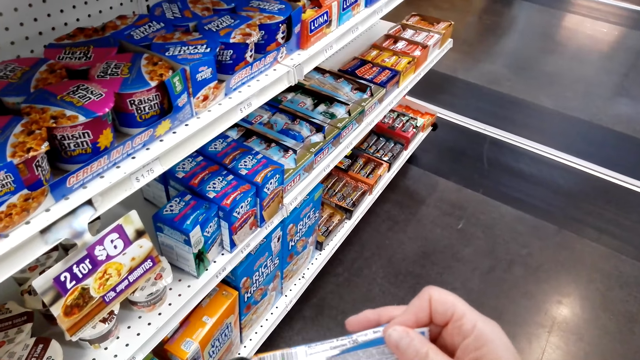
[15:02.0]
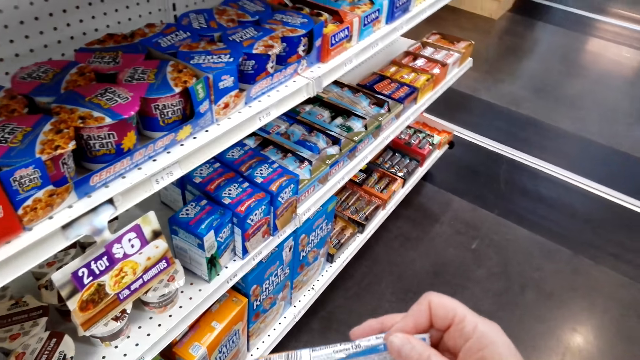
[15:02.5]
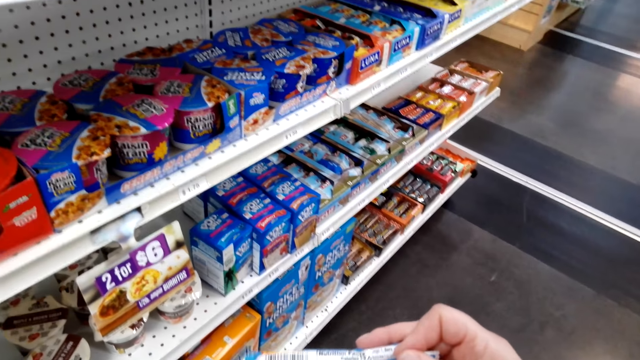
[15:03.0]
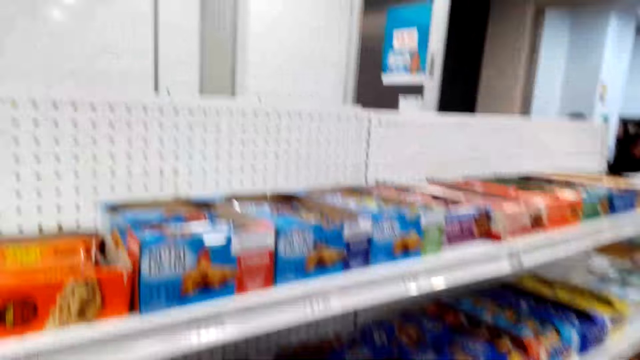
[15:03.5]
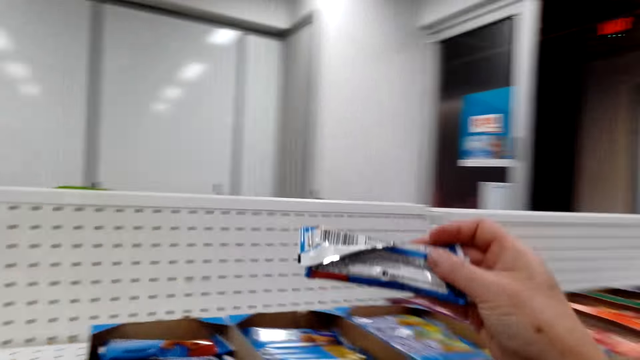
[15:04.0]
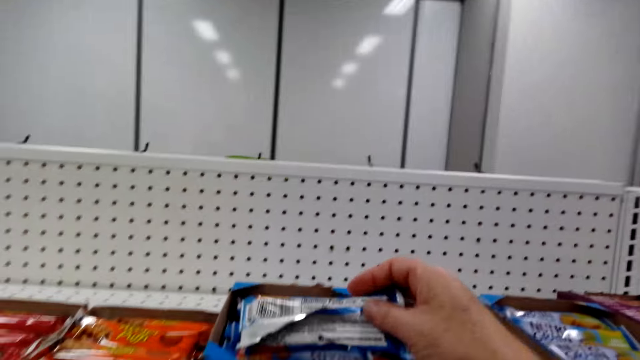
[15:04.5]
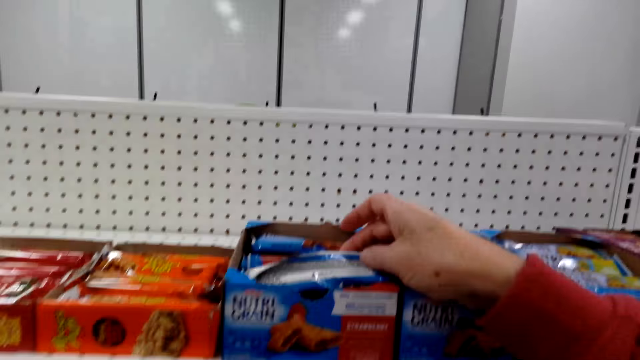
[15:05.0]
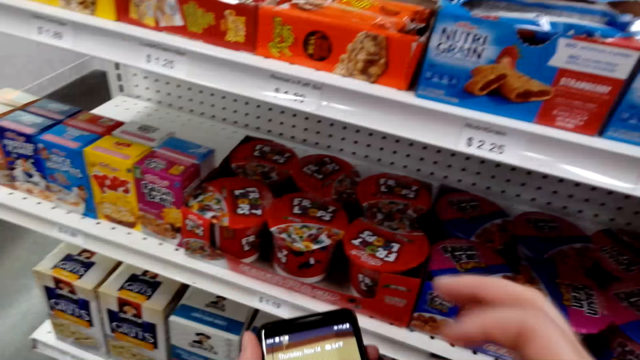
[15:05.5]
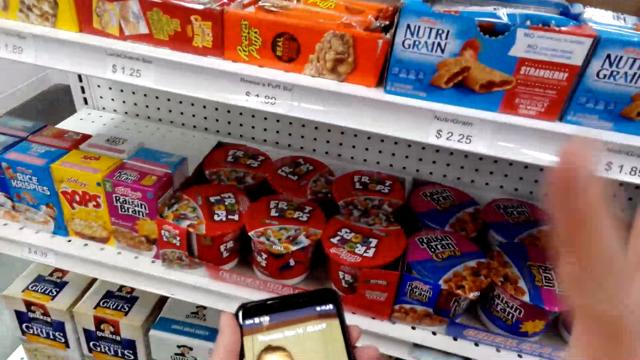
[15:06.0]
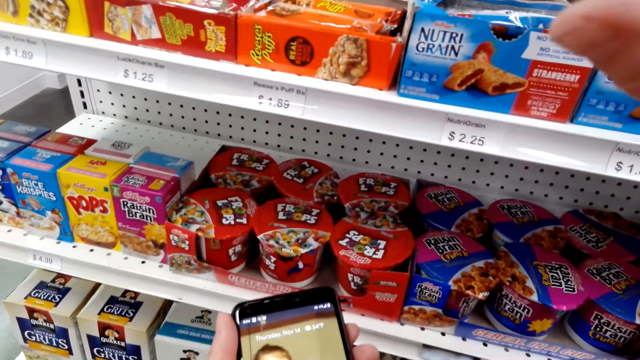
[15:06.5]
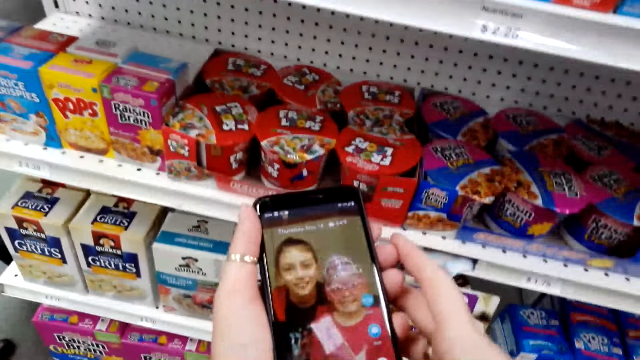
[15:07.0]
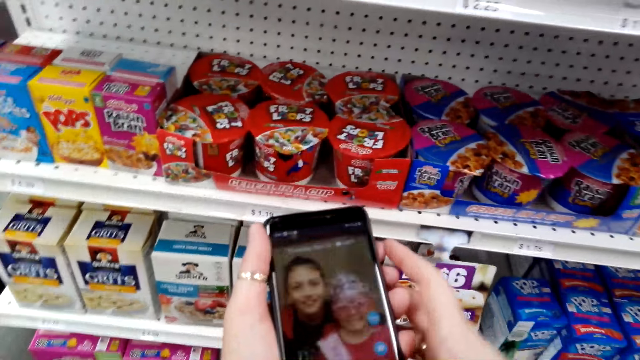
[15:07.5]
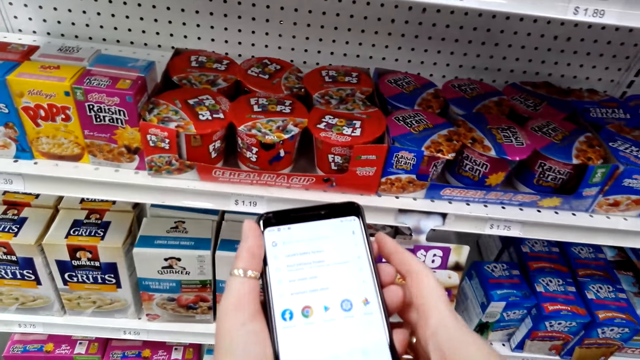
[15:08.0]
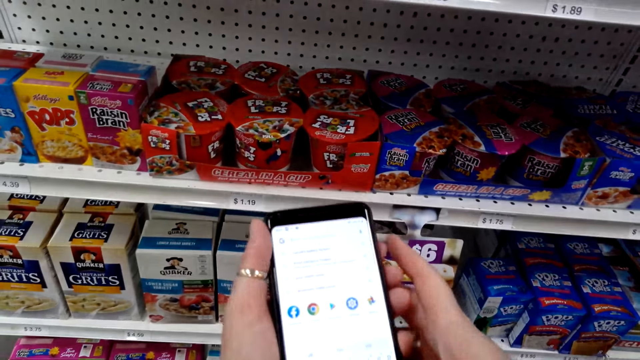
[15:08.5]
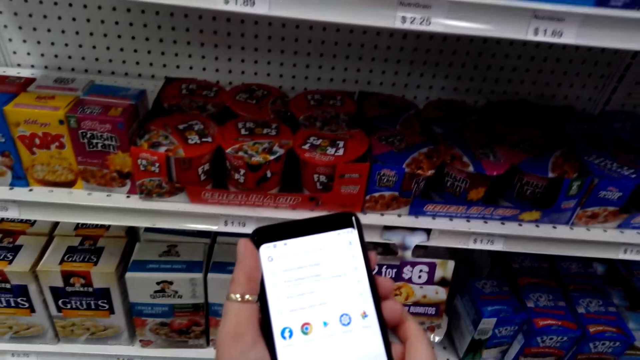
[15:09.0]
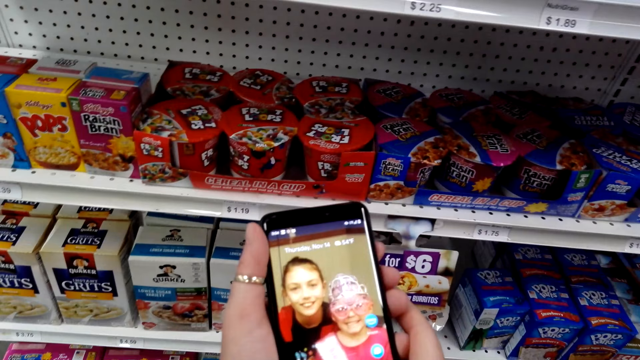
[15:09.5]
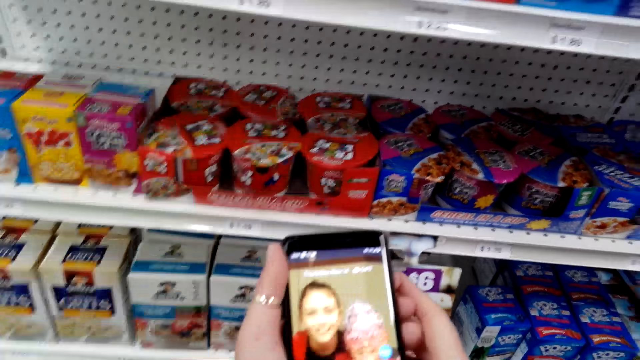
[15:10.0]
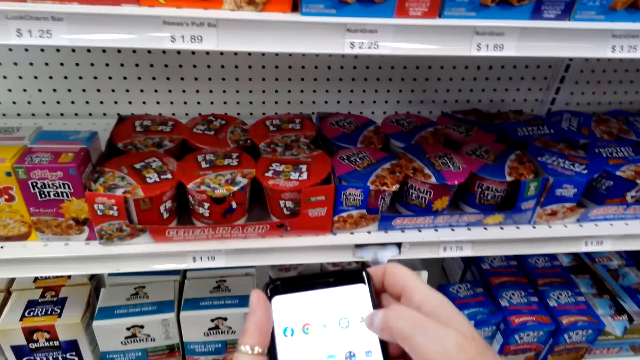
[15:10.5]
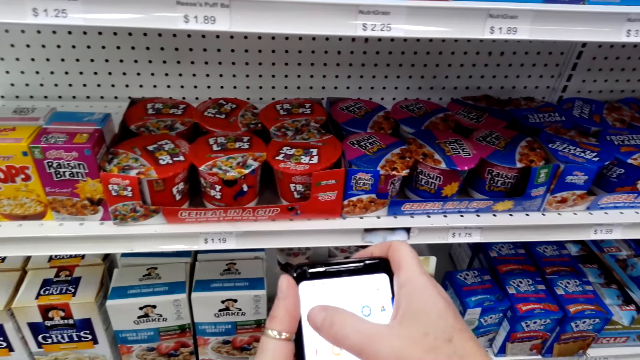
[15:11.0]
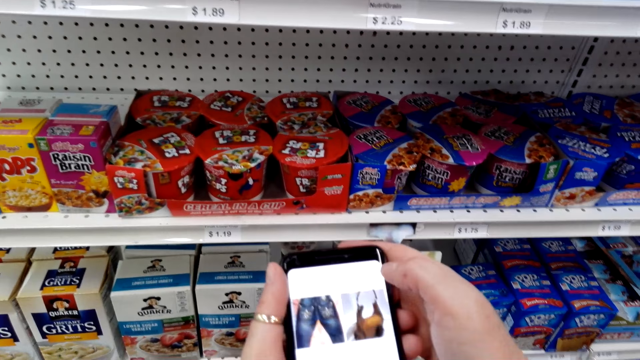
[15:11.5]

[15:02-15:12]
The camera wearer reads the packet. They look around. They put the packet in the shelf. They place the right hand on the phone. They use her phone. They scroll the phone.

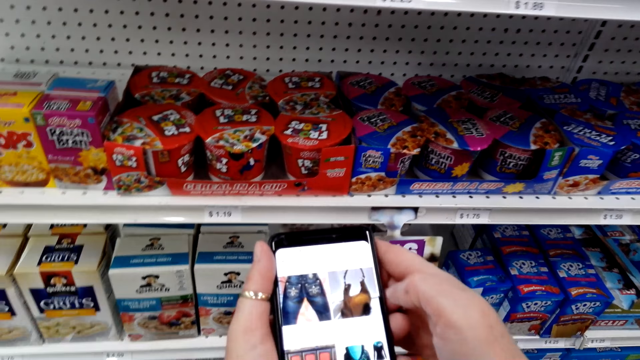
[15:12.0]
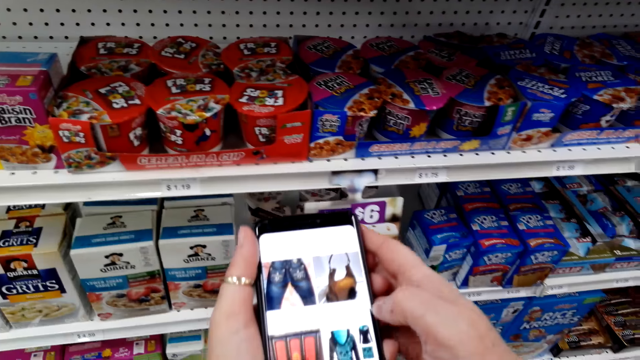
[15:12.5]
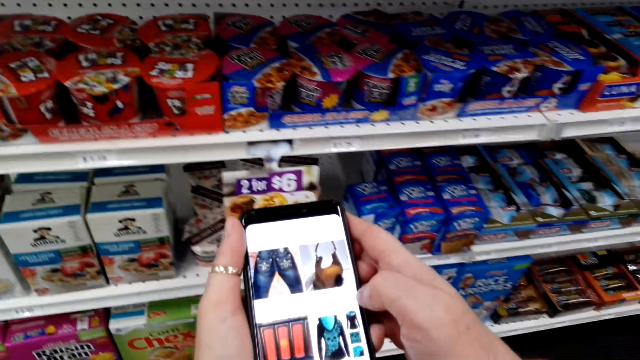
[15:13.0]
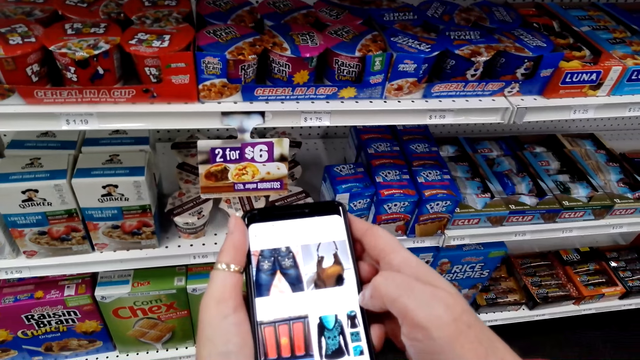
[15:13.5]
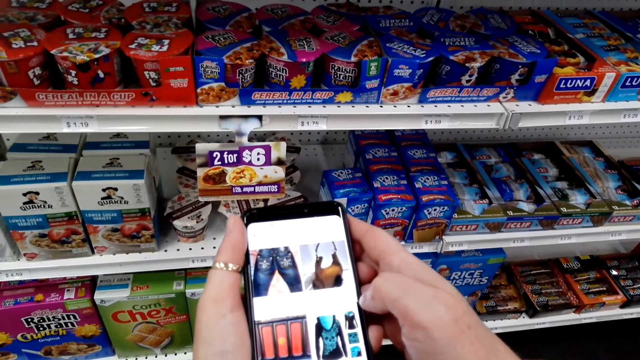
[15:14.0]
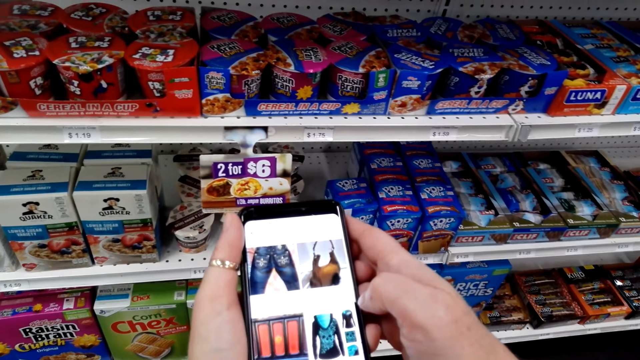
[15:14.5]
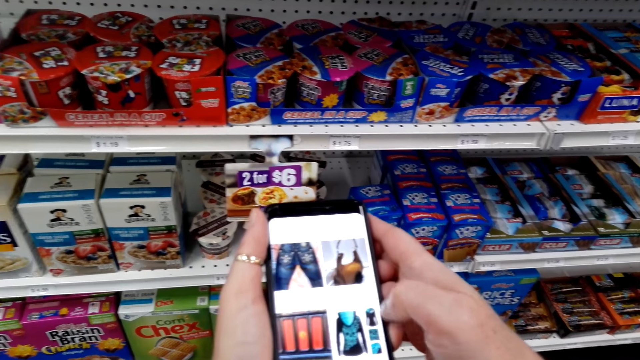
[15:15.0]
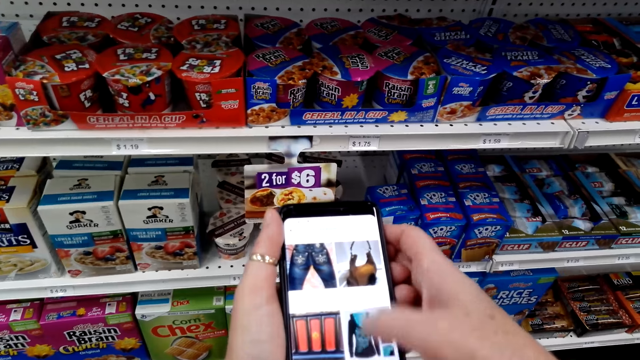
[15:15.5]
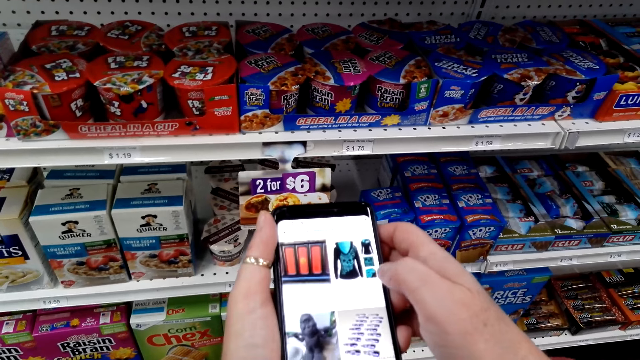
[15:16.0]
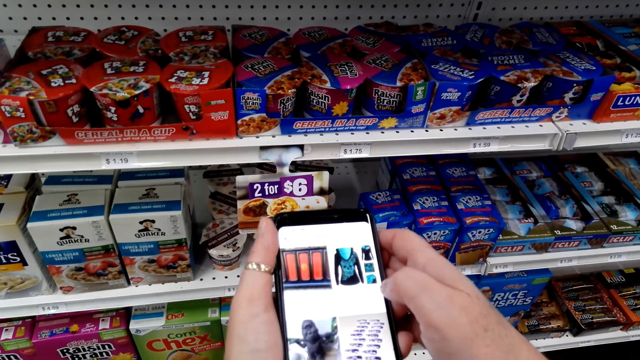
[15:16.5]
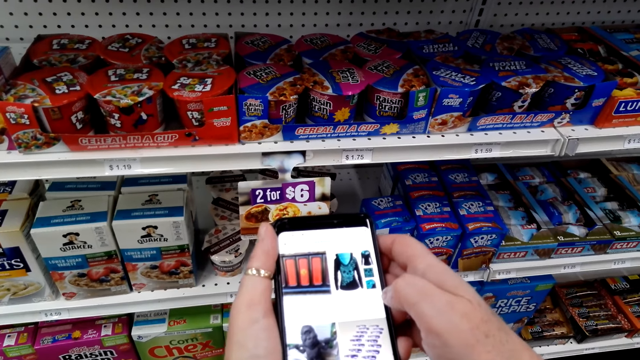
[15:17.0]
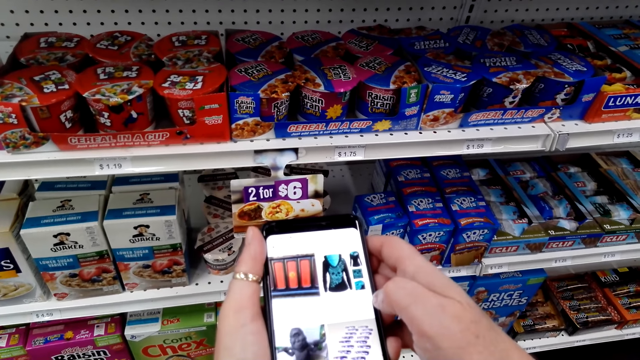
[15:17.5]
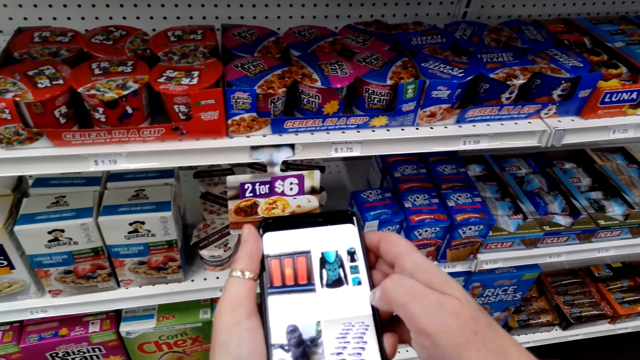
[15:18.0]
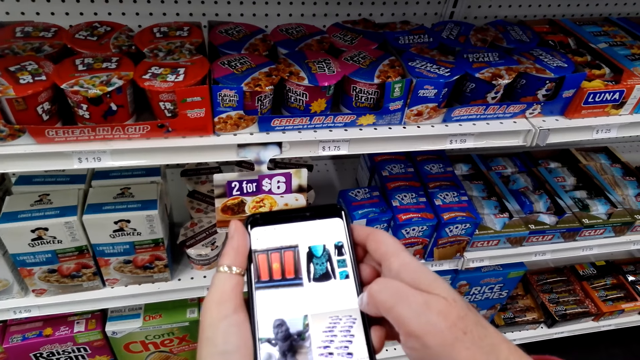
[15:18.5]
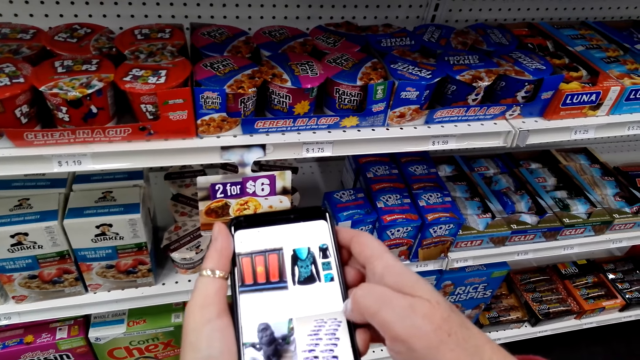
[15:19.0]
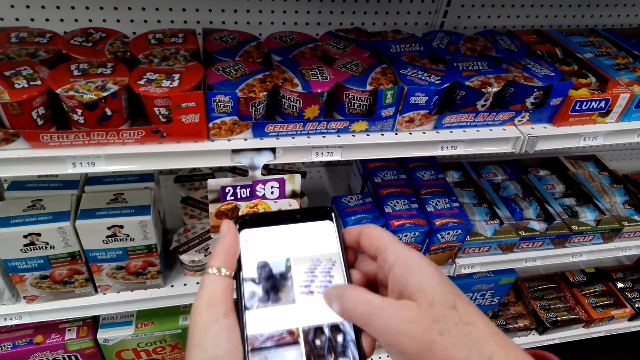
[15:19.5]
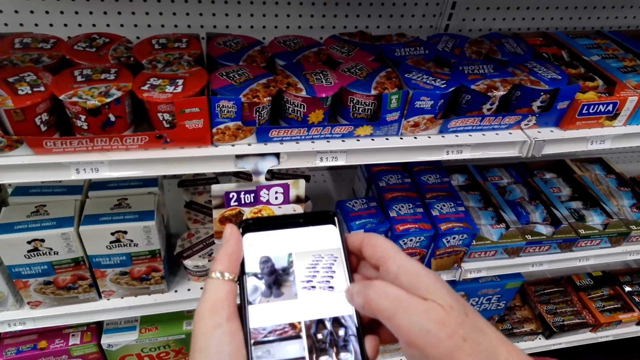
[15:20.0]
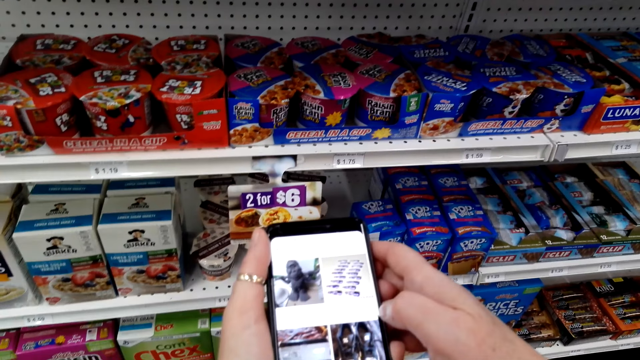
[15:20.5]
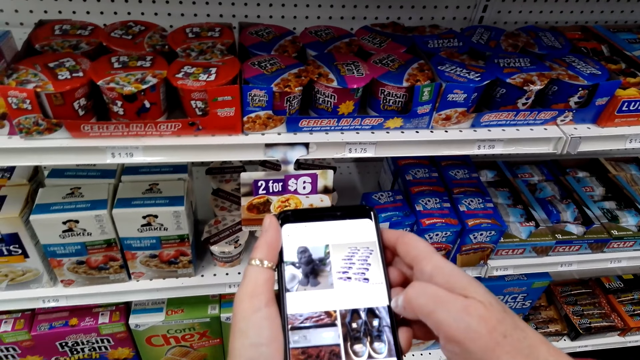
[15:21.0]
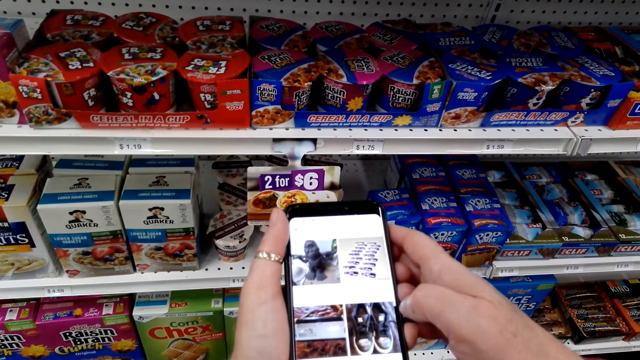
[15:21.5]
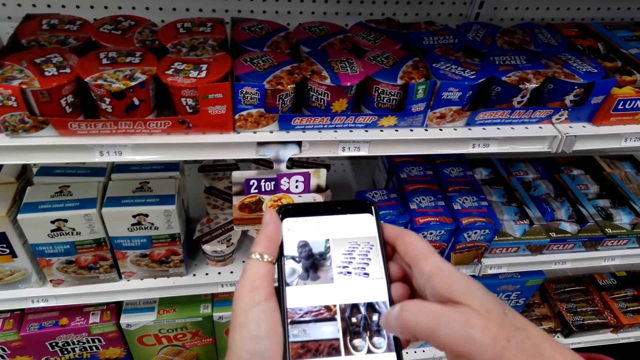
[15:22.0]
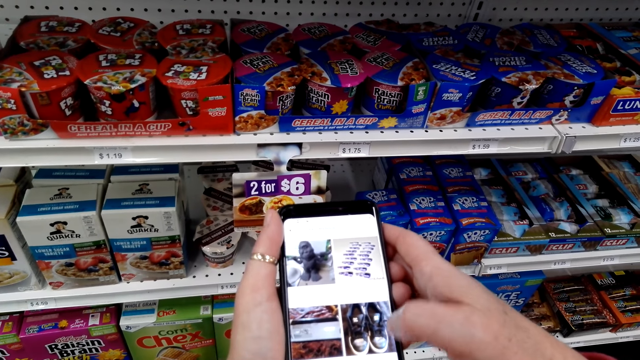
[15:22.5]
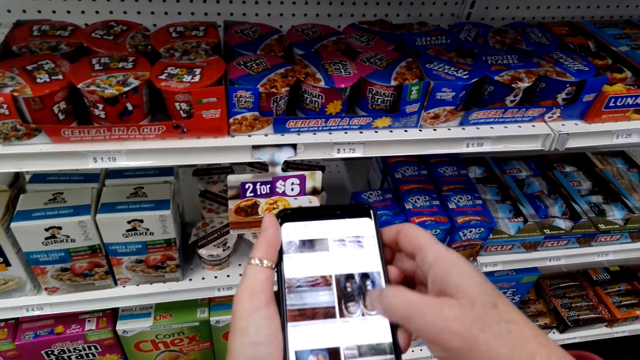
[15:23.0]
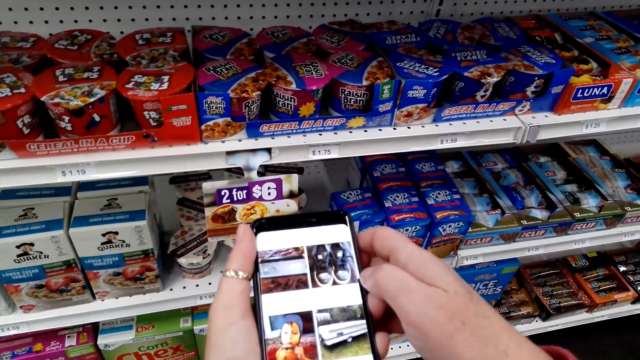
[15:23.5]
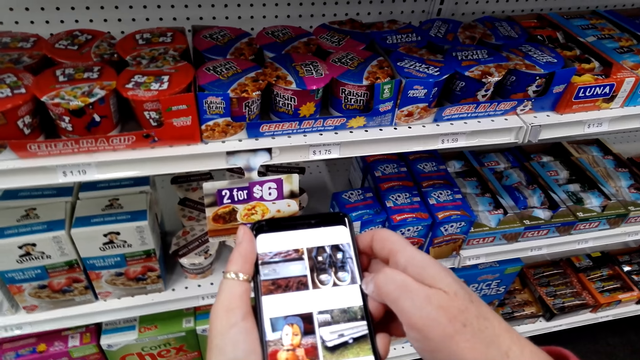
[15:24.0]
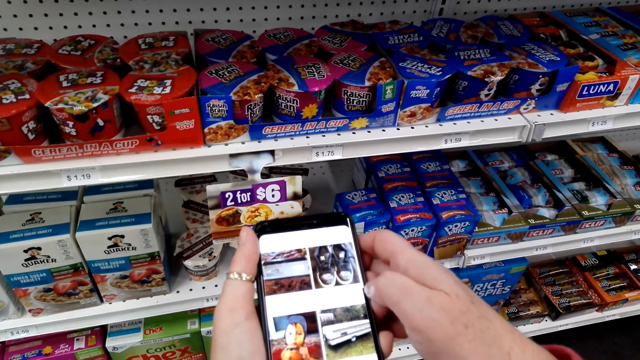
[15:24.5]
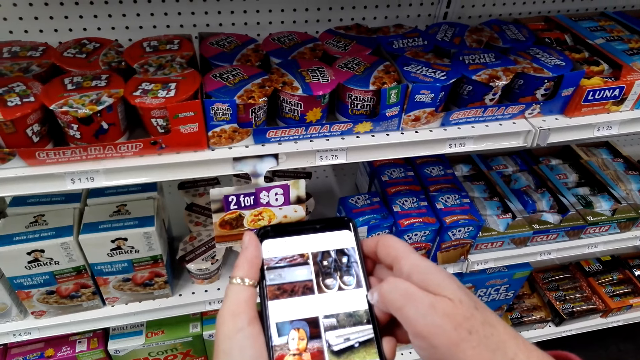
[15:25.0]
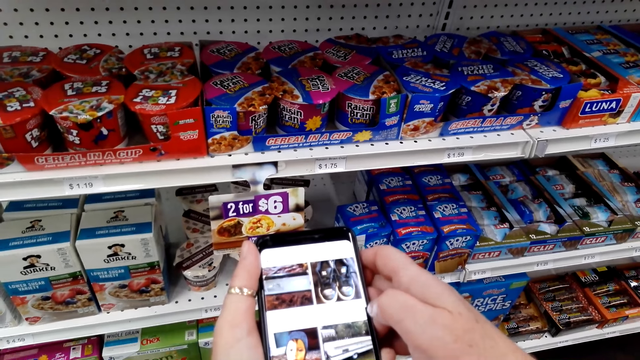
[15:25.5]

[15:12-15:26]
The camera wearer stares at the phone. They scroll the phone.
